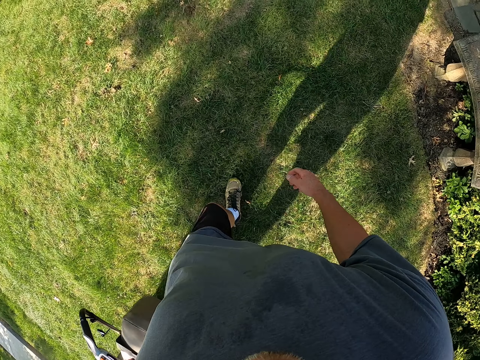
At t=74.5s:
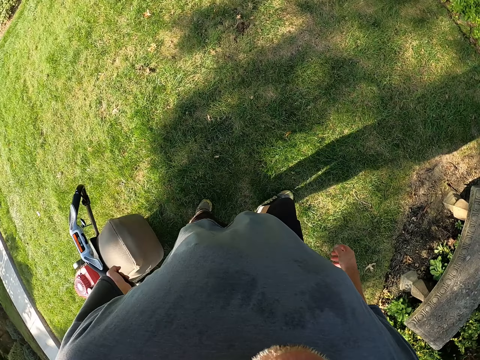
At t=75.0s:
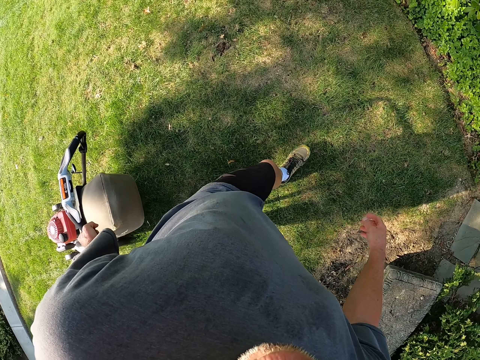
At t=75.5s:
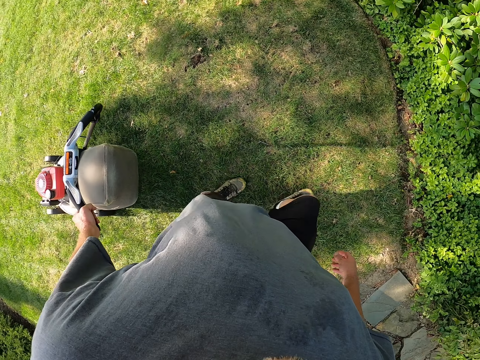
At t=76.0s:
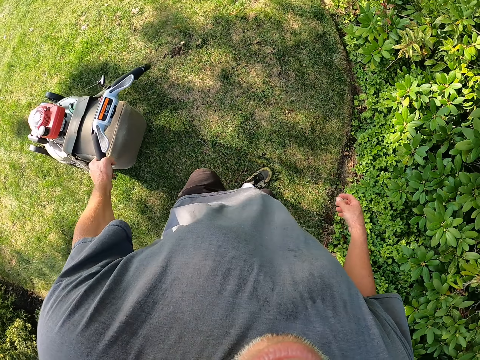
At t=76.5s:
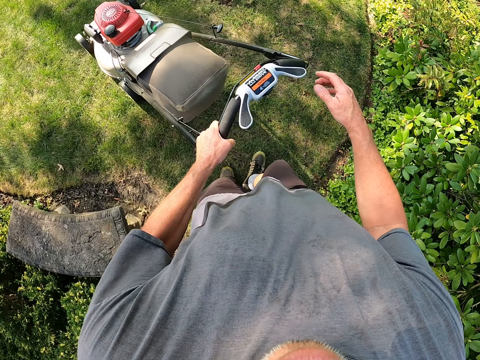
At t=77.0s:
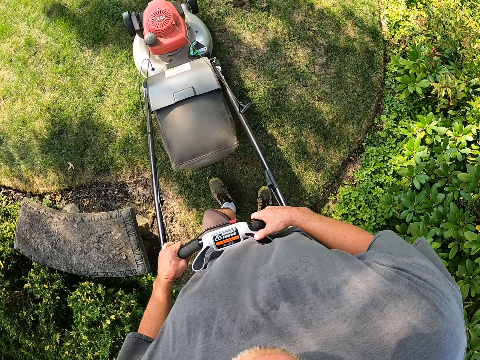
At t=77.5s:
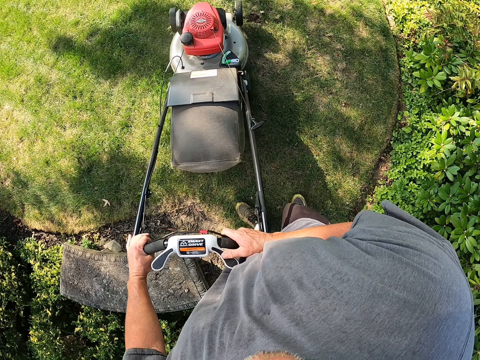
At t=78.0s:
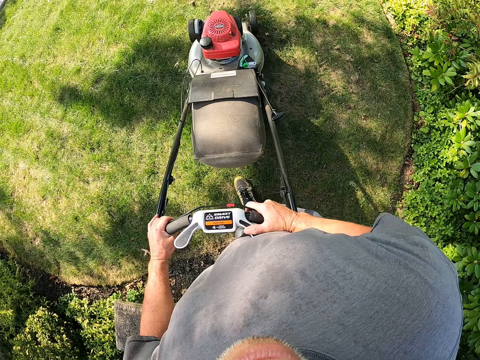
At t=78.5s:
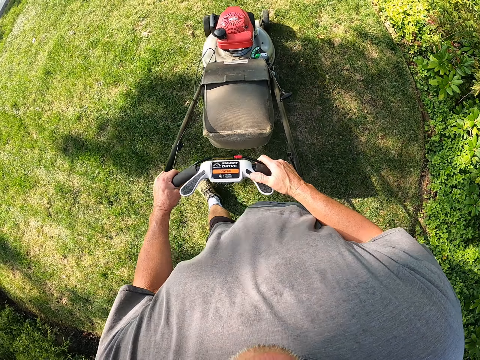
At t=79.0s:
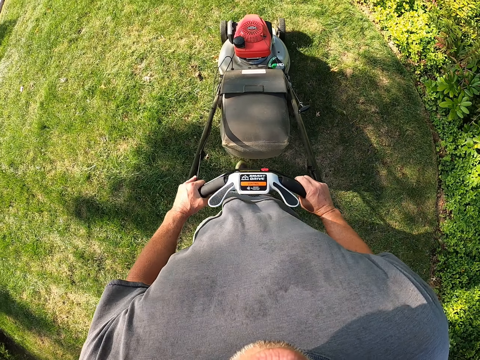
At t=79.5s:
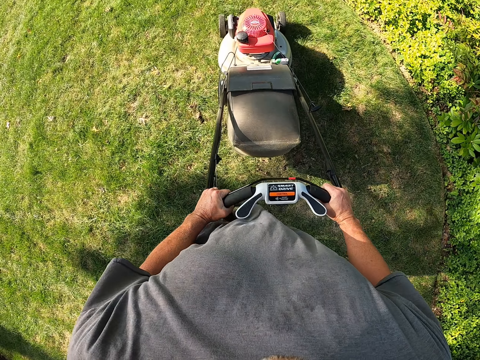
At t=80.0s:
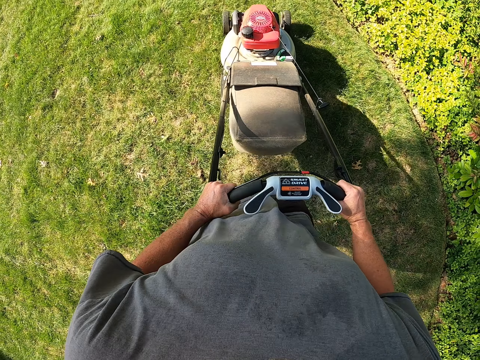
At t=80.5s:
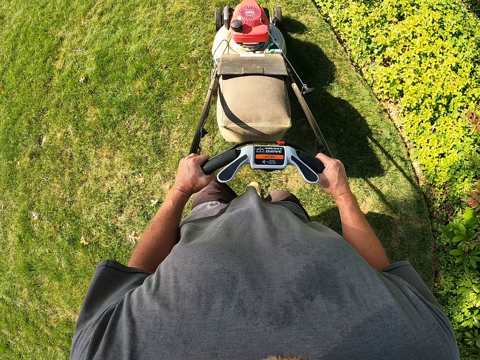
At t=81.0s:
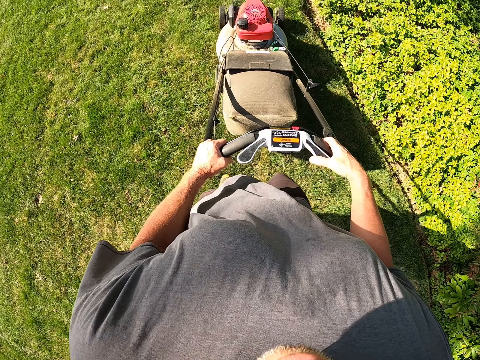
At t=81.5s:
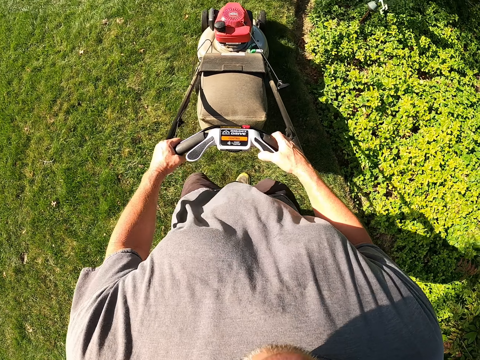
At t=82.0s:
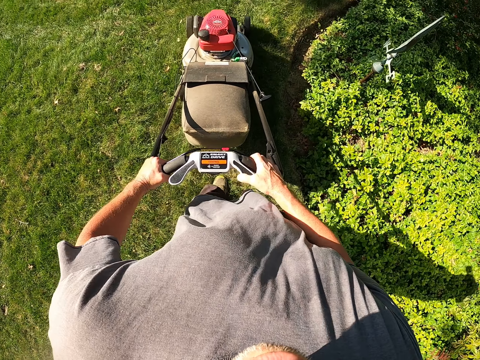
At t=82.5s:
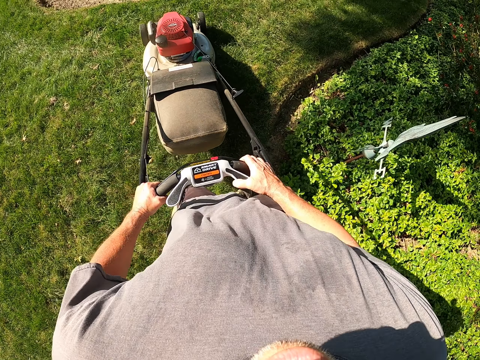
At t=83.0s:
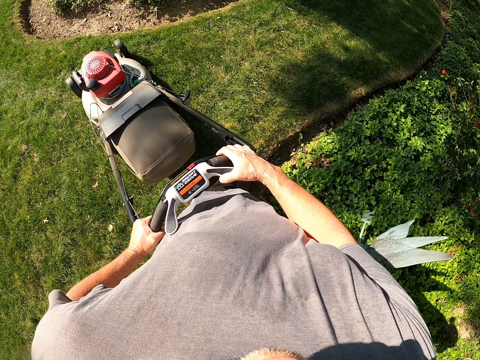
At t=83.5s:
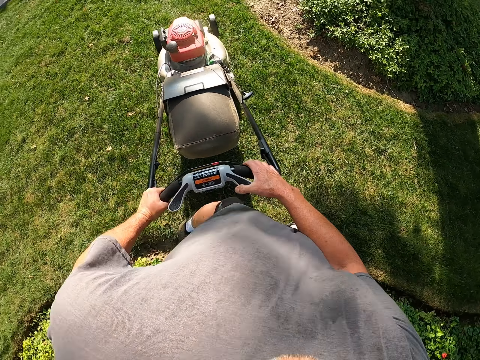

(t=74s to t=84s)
The camera wearer pulls a lawn mower. He holds the lawn mower with his right hand. He cuts grass with the lawn mower.

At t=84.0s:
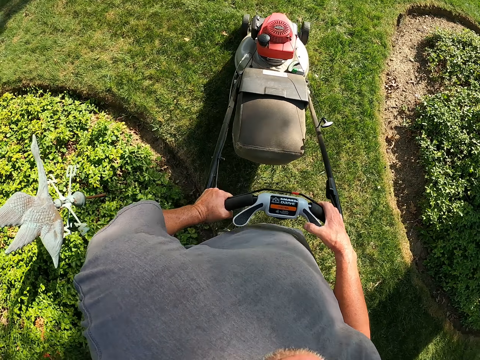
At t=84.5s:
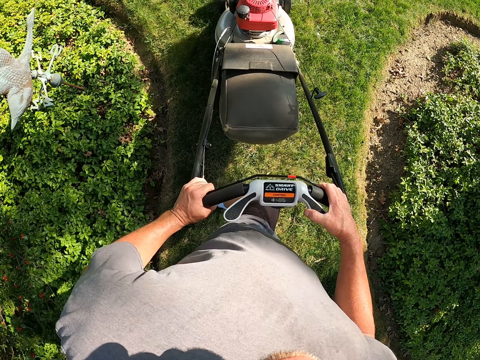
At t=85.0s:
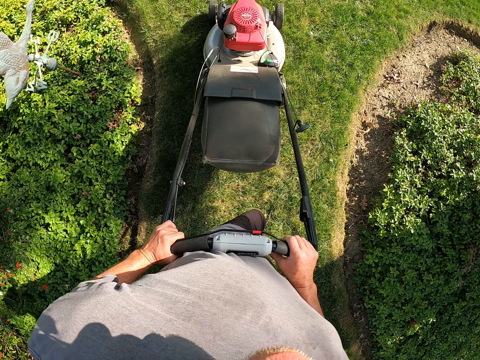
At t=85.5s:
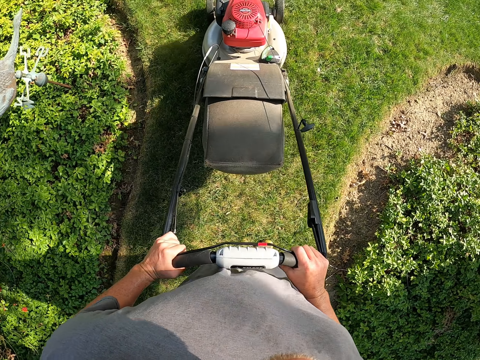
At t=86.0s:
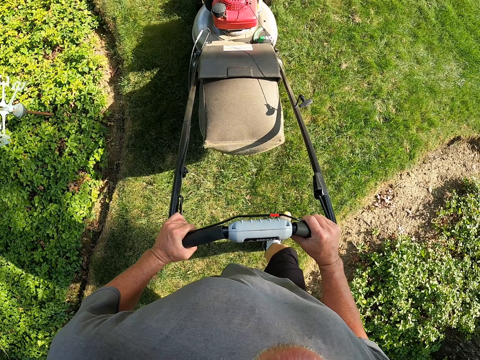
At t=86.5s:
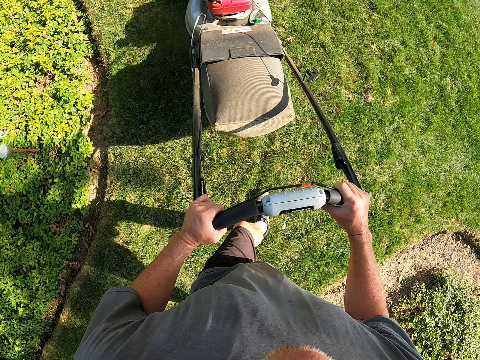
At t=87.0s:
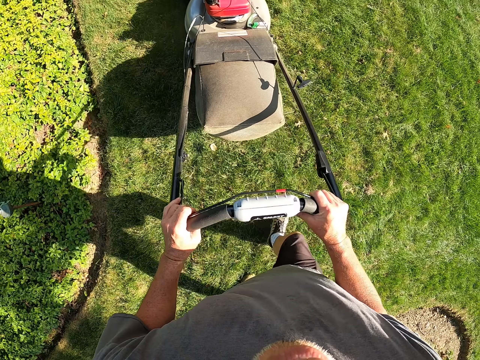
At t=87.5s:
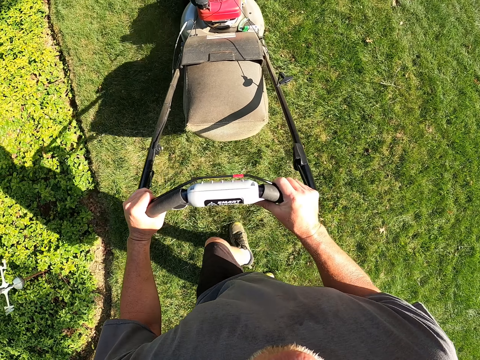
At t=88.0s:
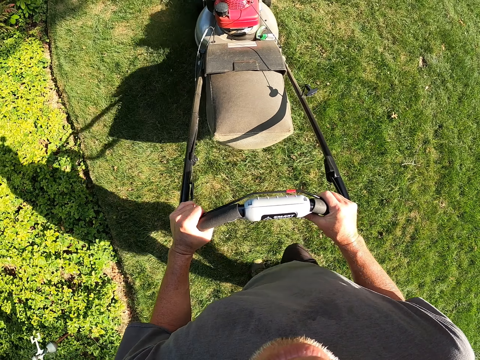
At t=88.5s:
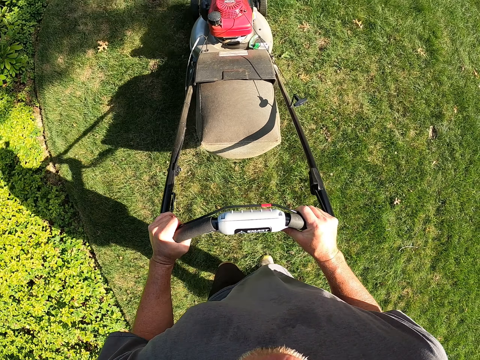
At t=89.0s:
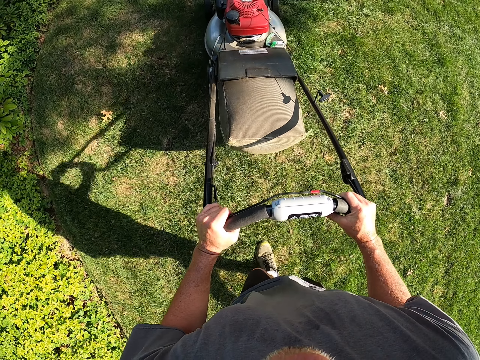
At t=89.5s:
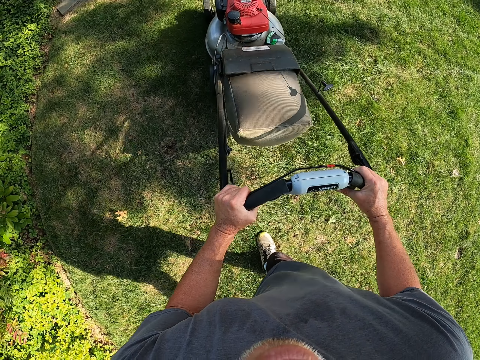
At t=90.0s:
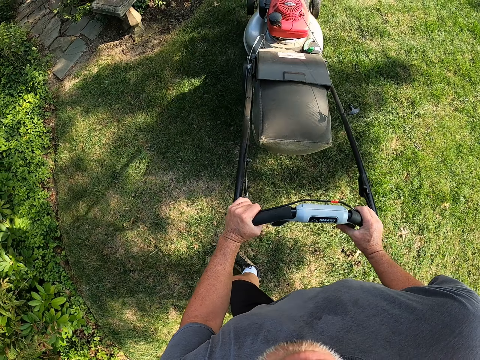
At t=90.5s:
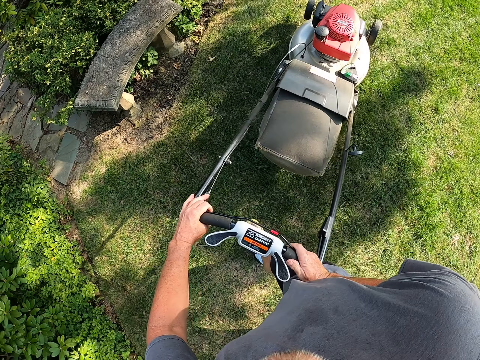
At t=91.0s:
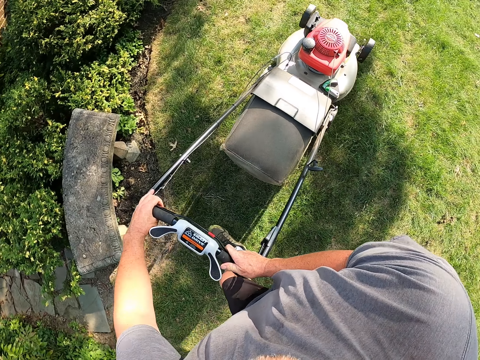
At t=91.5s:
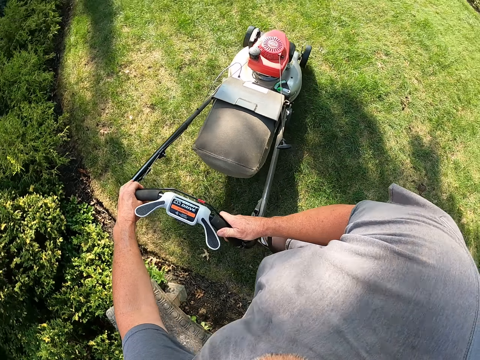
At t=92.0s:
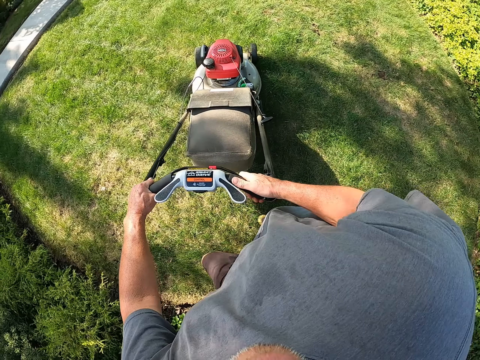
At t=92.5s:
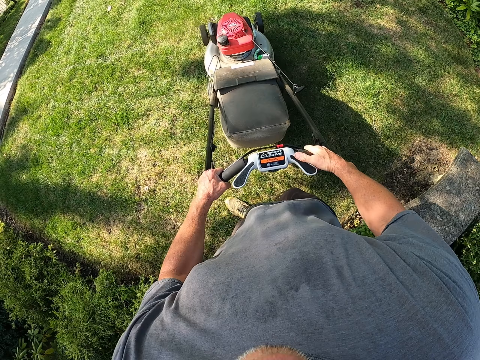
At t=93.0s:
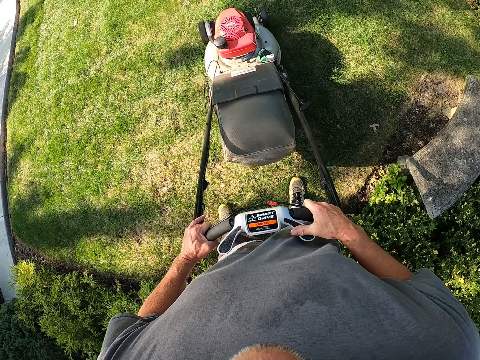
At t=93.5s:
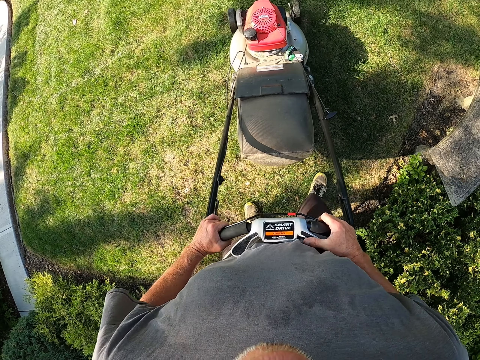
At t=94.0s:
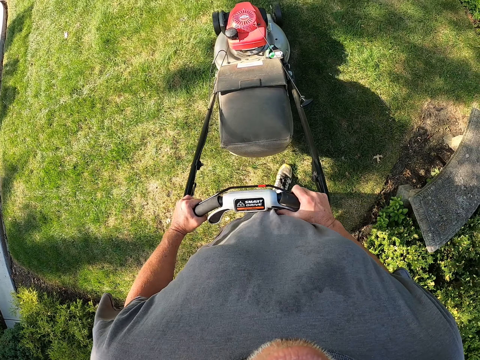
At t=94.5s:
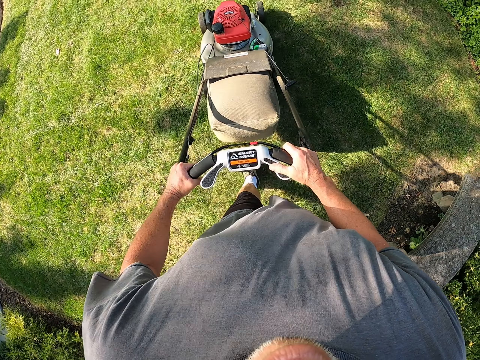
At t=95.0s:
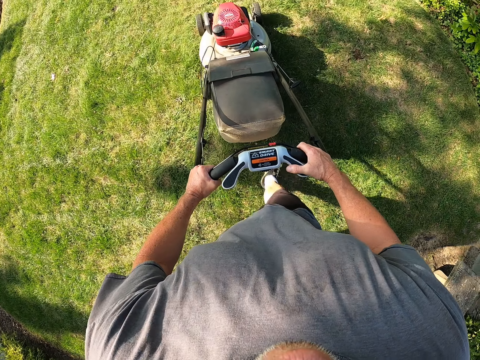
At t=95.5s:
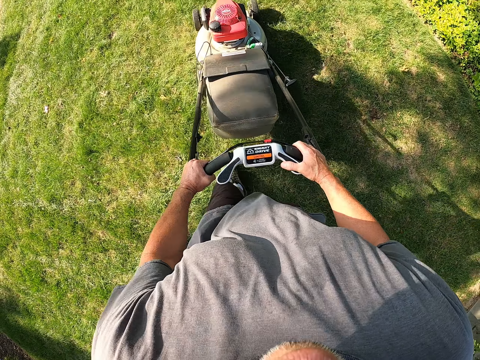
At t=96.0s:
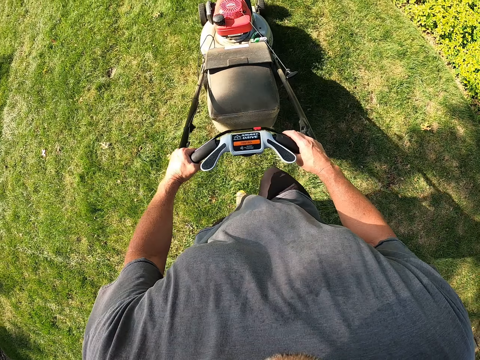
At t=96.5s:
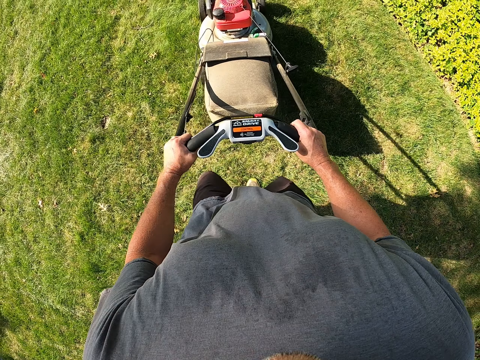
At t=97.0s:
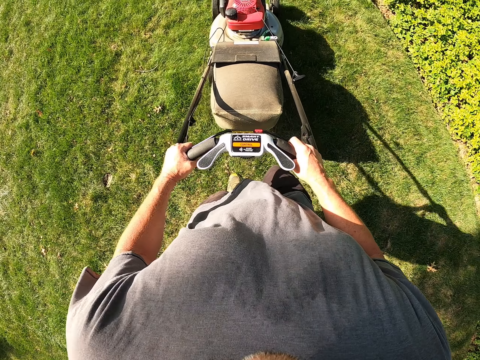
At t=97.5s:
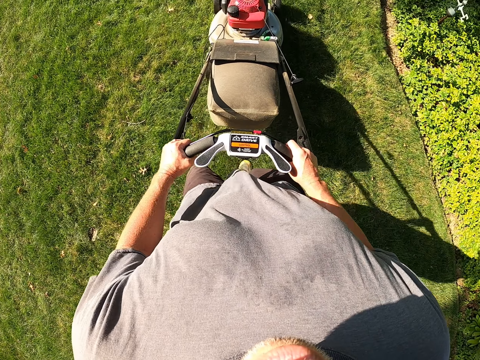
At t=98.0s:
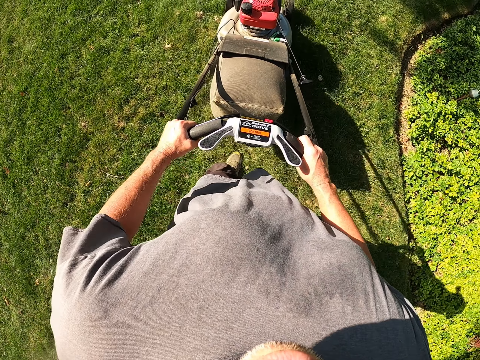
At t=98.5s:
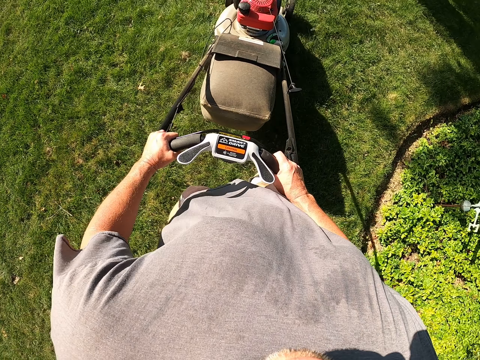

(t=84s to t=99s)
The camera wearer turns left and cuts grass with a lawn mower. They turn right and cut grass with the lawn mower.

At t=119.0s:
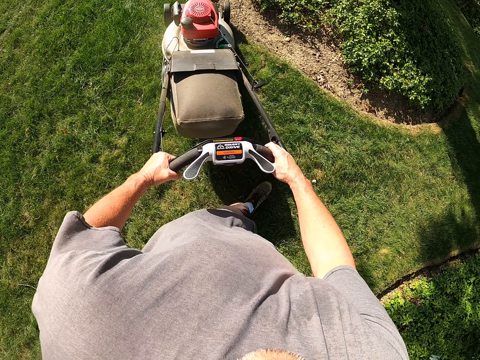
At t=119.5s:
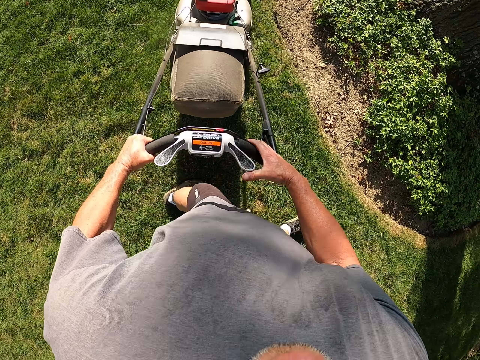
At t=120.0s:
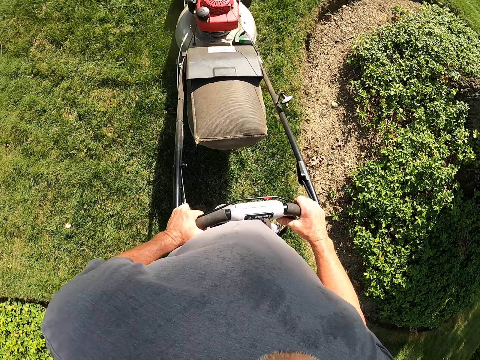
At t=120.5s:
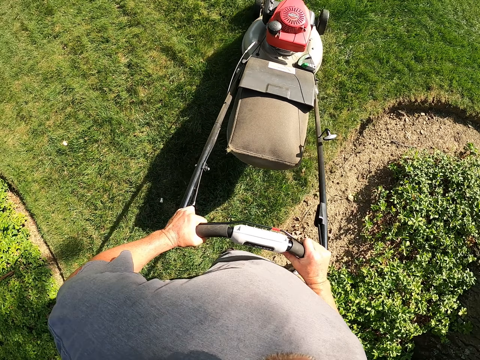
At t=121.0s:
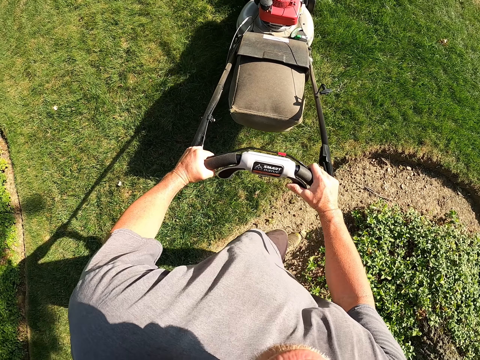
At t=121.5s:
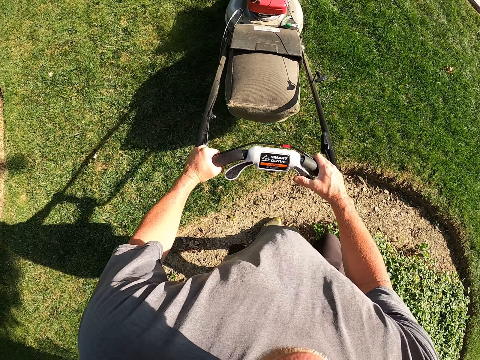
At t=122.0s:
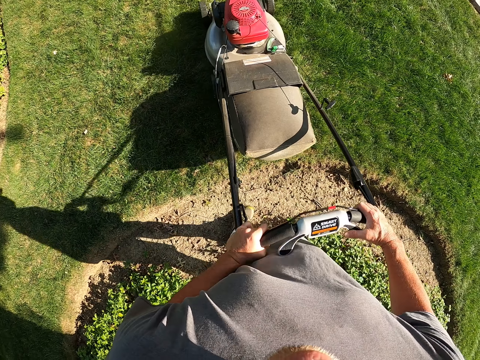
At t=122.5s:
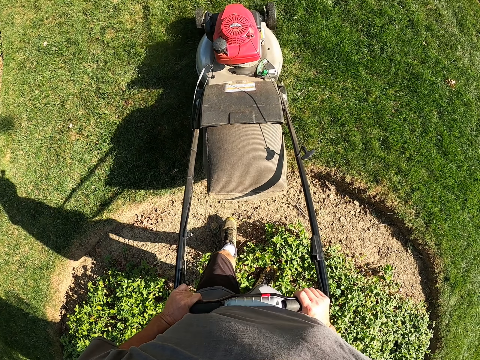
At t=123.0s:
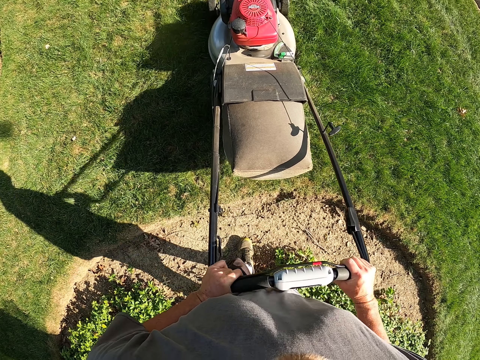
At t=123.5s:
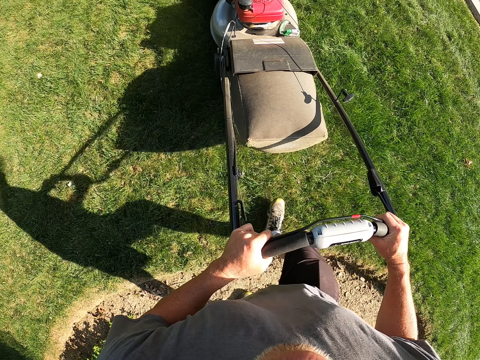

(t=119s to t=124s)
The camera wearer pulls a lawn mower. They turn left.
